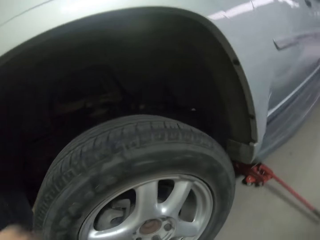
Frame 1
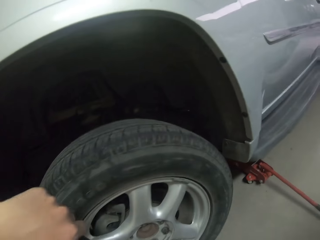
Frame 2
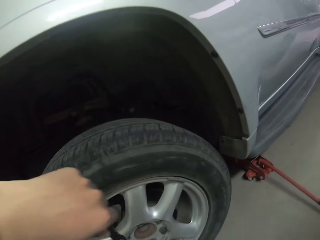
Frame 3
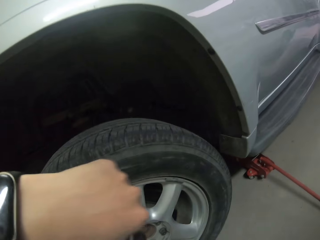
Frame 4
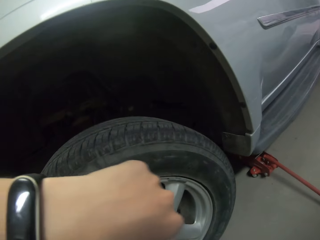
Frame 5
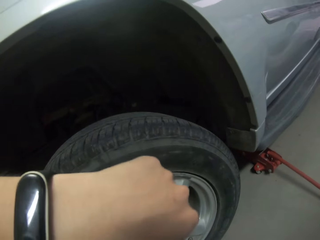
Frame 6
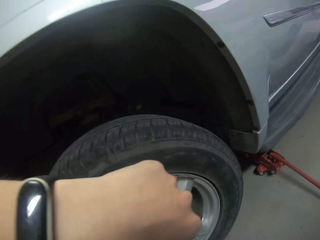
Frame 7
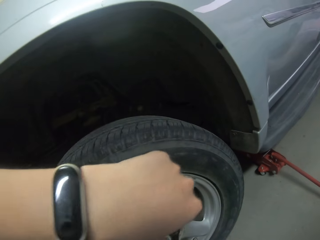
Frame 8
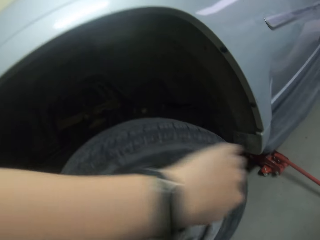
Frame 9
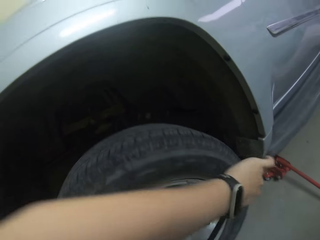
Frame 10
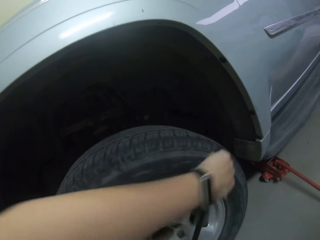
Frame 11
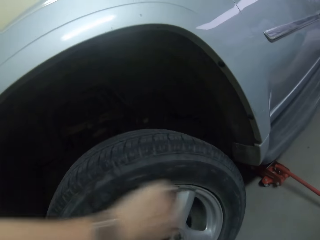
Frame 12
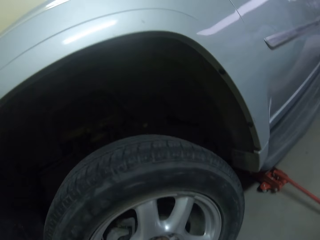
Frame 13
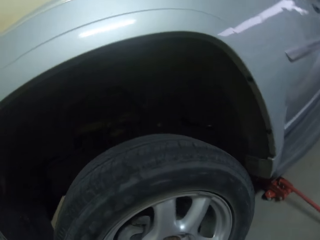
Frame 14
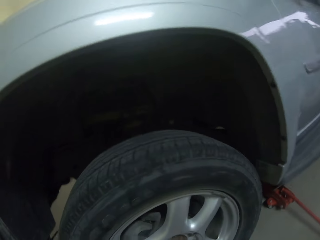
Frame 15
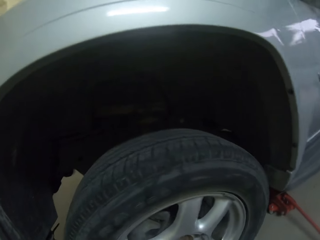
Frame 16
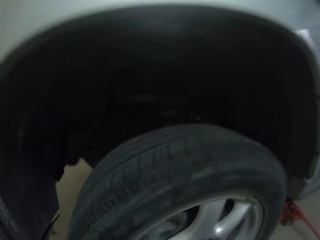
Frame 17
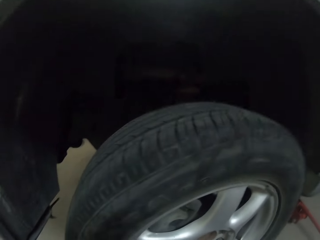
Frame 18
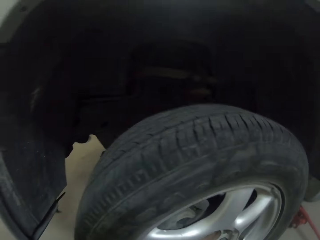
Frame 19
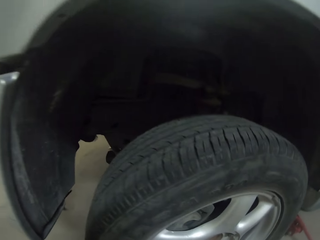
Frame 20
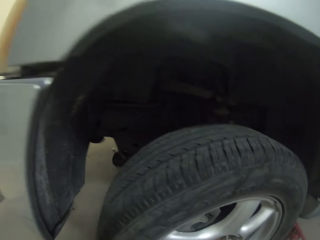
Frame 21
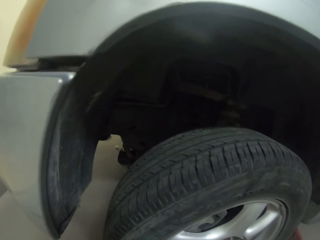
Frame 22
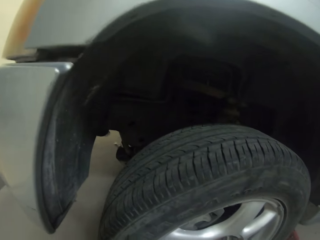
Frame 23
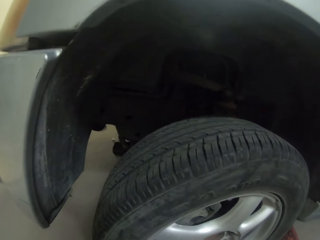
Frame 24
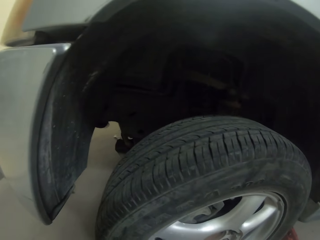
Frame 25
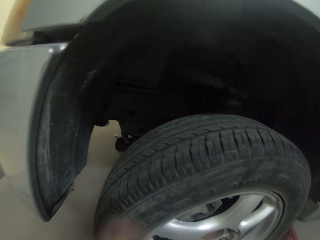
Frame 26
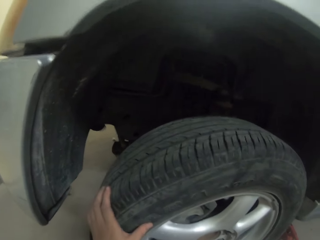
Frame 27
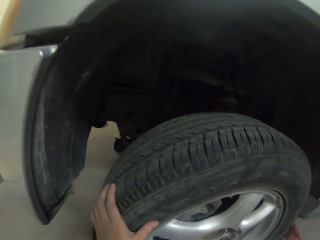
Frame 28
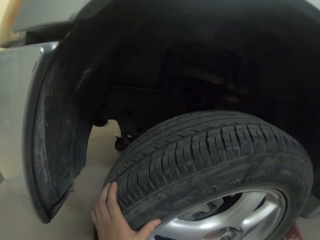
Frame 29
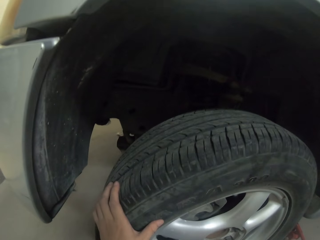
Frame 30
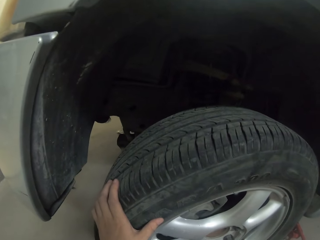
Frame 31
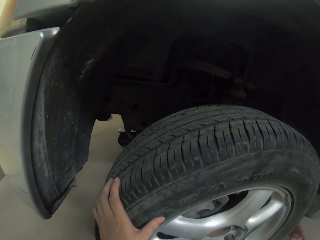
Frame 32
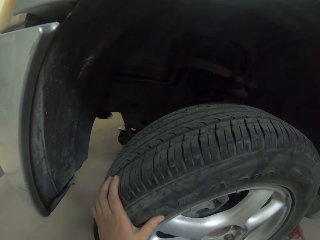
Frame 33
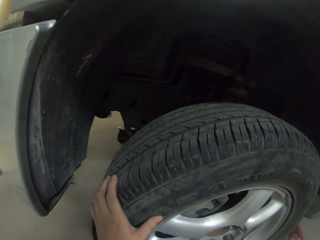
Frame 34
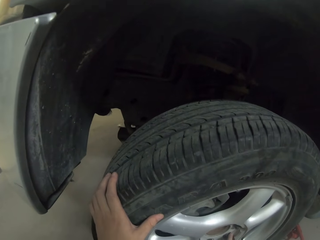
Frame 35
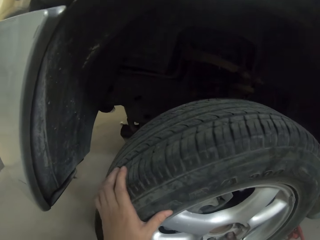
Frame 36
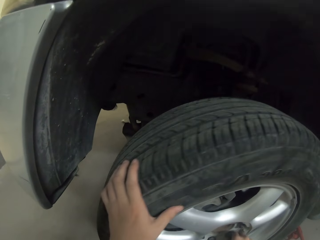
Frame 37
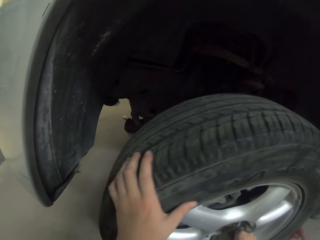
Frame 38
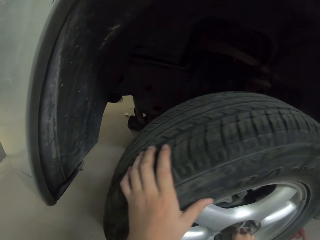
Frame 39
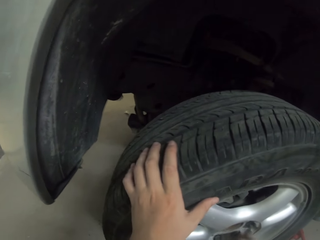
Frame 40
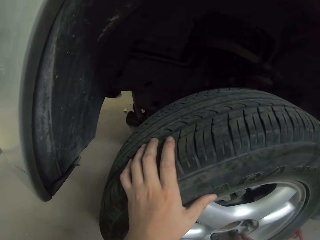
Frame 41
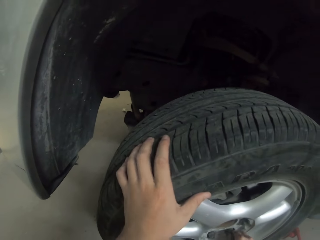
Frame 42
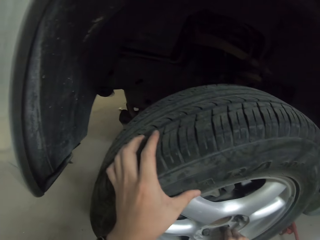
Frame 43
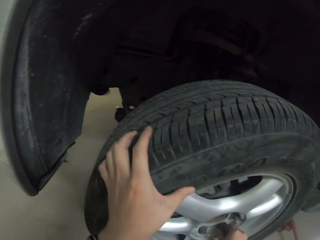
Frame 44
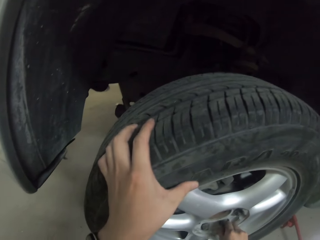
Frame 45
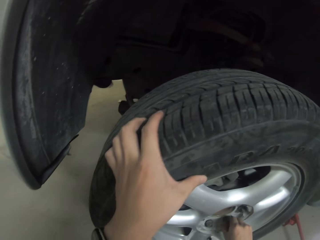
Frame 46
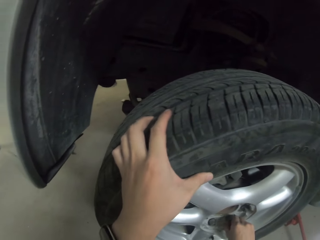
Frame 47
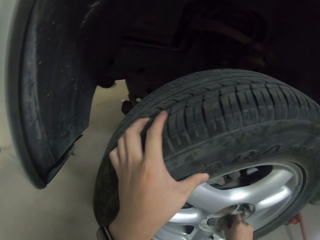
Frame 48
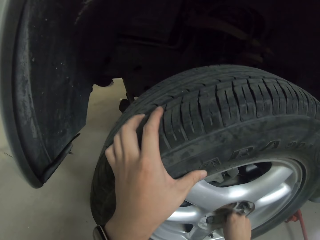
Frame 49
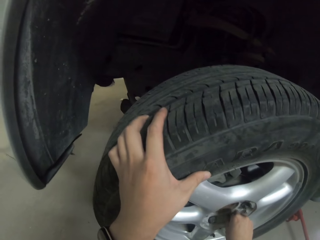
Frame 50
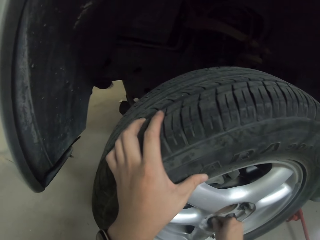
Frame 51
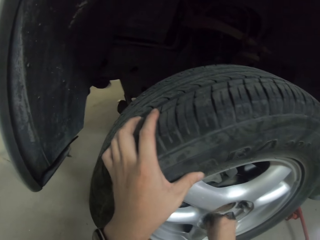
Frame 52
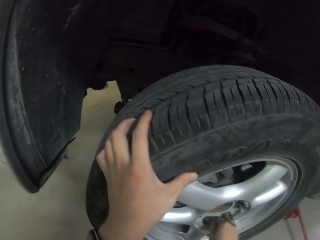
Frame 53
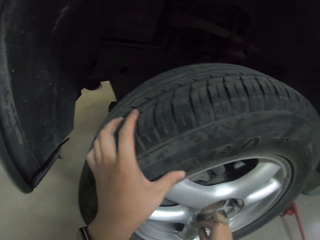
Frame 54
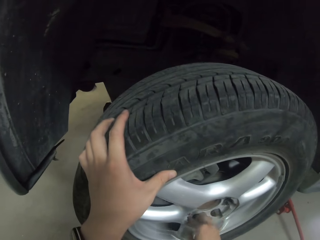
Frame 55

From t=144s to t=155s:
The camera wearer opens the car tyre using a spanner. He removes the screws using his hands.

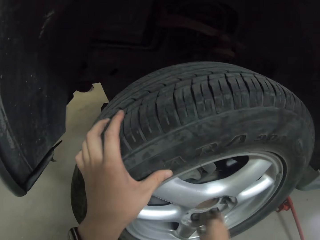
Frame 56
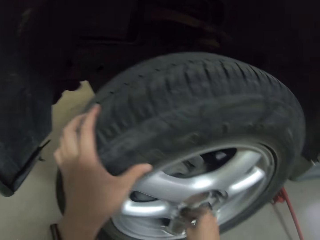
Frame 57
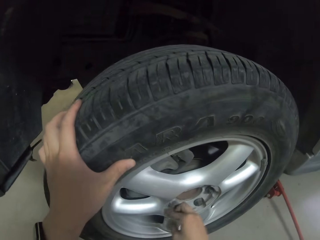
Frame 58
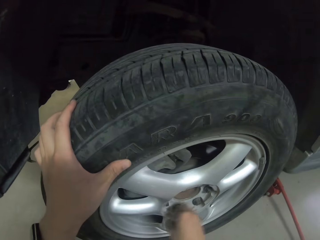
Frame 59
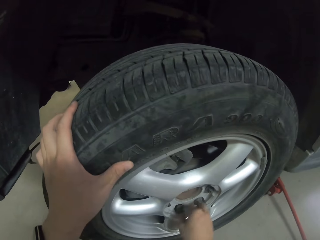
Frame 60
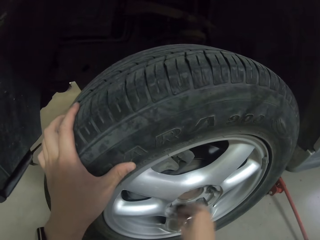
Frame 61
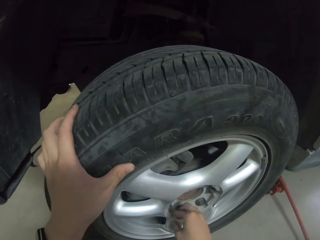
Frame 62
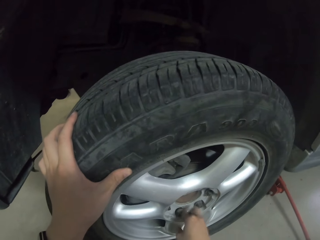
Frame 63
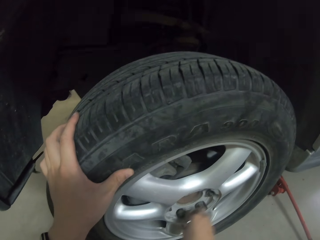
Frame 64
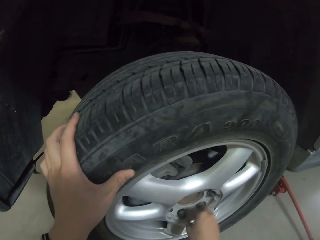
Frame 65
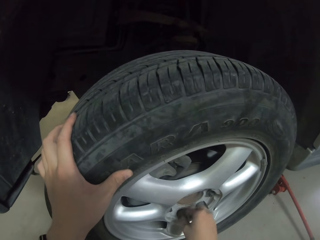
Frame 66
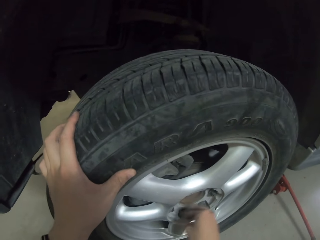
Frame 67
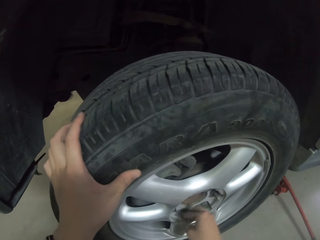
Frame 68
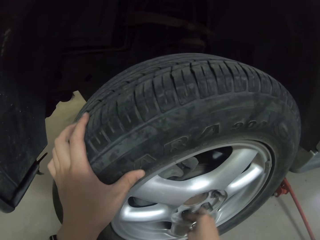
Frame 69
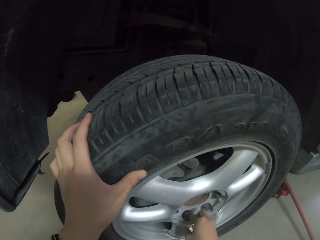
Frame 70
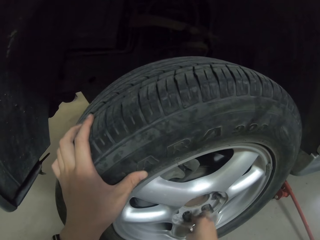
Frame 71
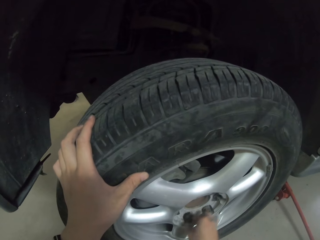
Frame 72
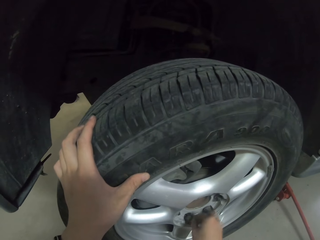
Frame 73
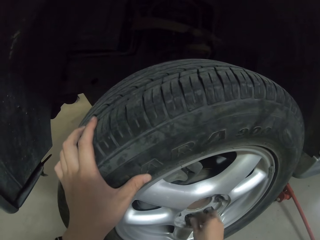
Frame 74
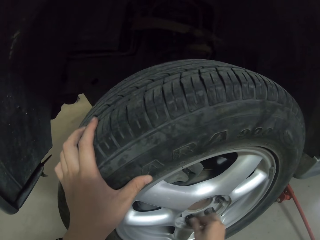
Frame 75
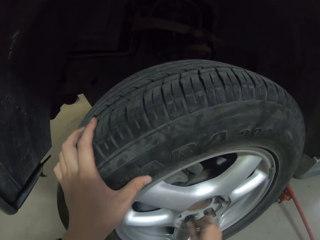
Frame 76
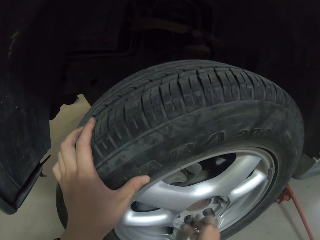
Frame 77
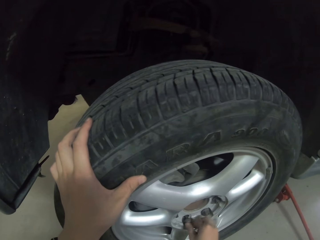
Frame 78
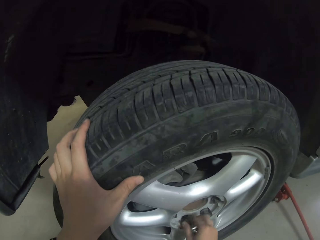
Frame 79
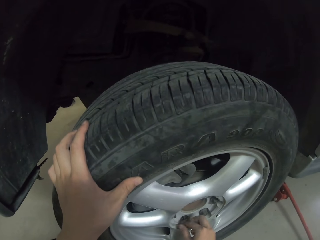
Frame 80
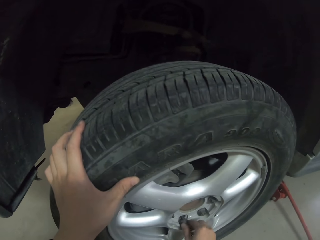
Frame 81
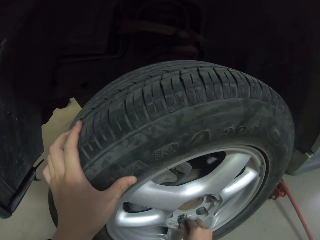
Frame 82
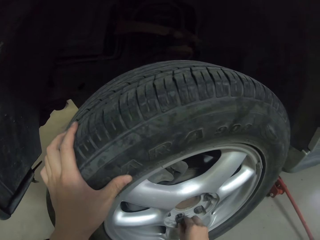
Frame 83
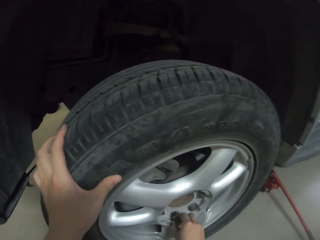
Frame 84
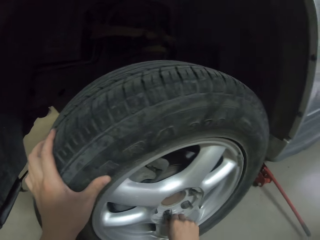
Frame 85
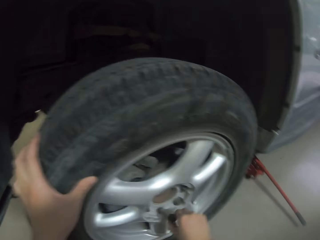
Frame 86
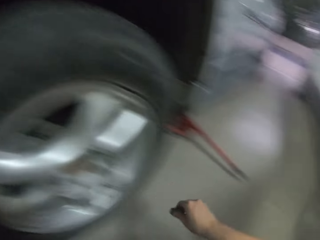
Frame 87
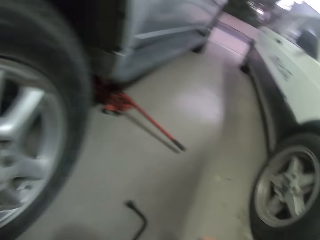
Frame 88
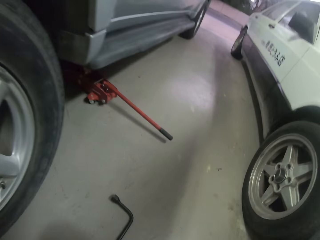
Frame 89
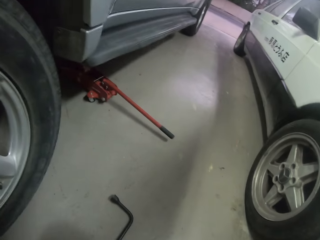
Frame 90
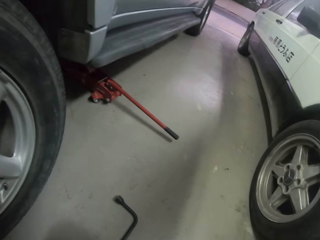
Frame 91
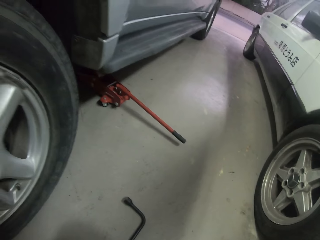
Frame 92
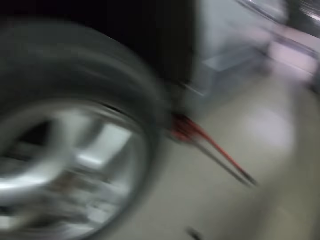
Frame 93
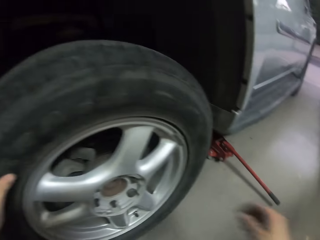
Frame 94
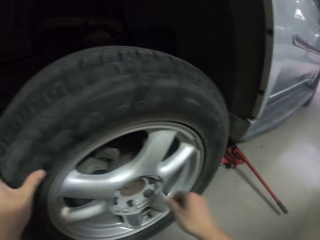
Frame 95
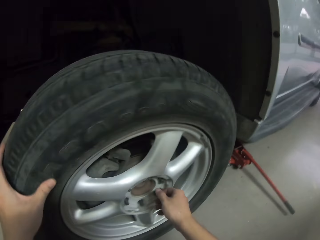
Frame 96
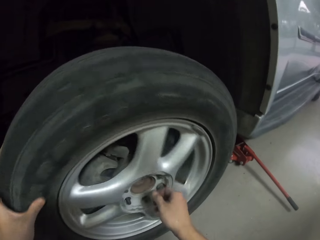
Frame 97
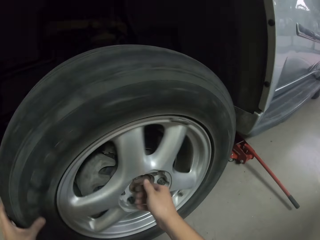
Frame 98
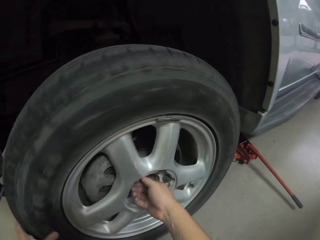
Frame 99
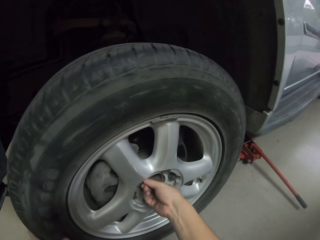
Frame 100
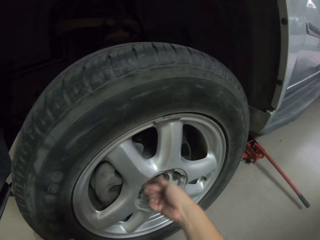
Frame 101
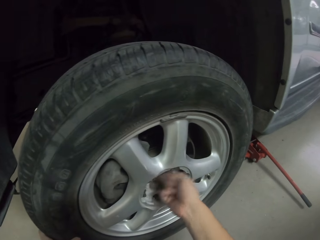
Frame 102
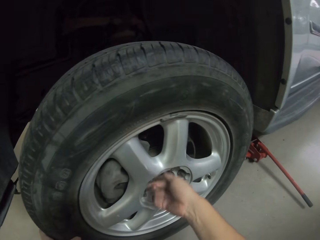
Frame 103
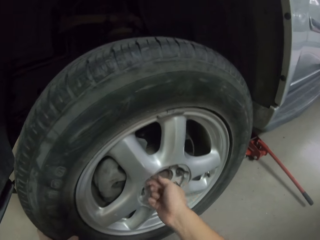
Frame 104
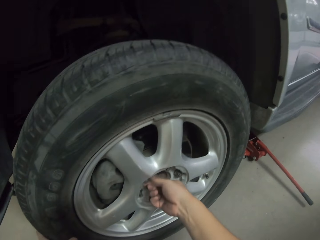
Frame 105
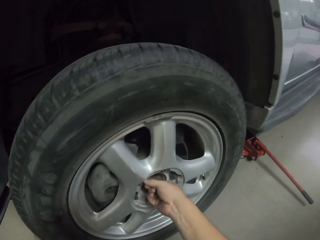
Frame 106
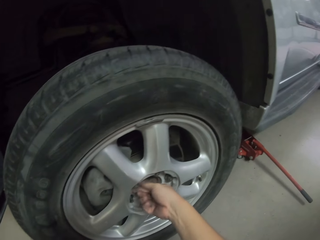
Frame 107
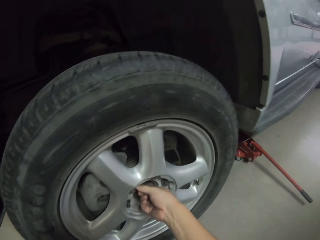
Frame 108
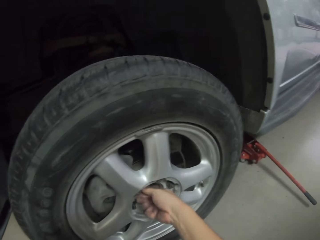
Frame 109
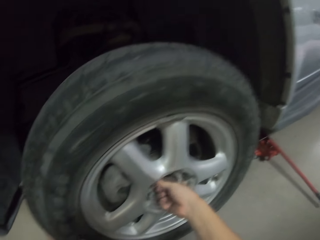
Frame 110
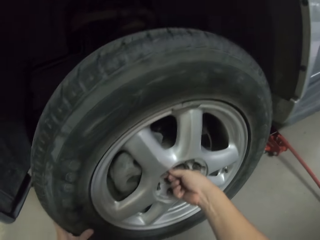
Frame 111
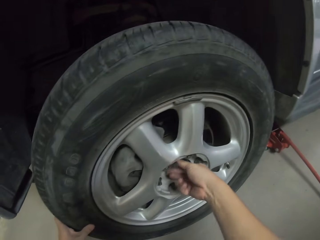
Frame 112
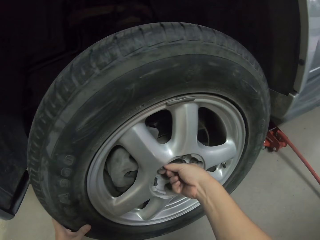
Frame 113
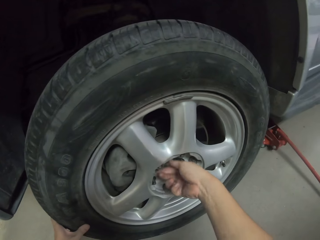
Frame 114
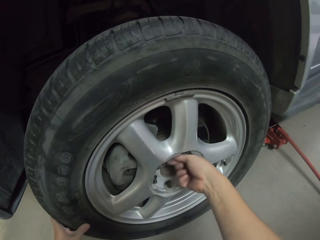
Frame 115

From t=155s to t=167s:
The camera wearer removes the bolt from the rim of the car.
